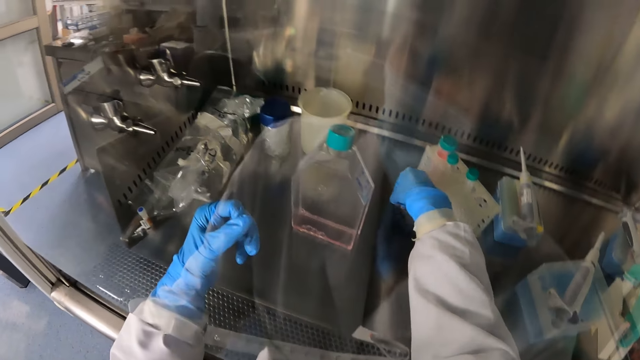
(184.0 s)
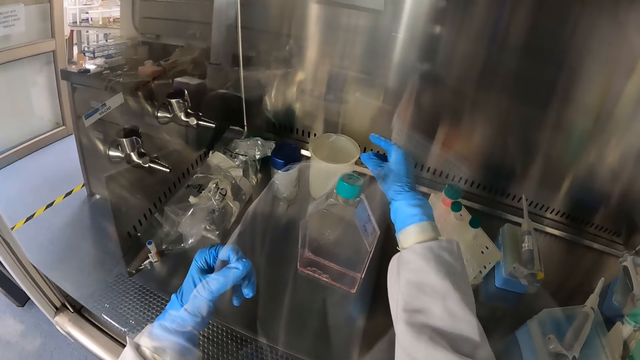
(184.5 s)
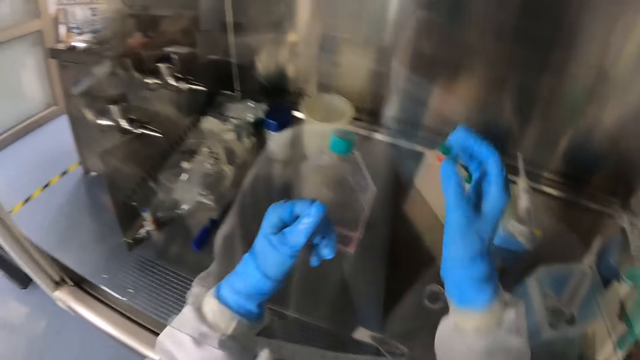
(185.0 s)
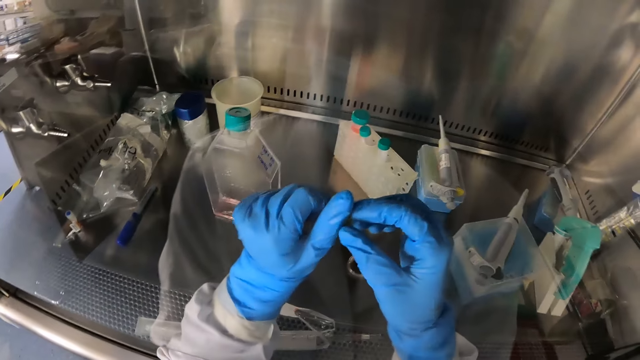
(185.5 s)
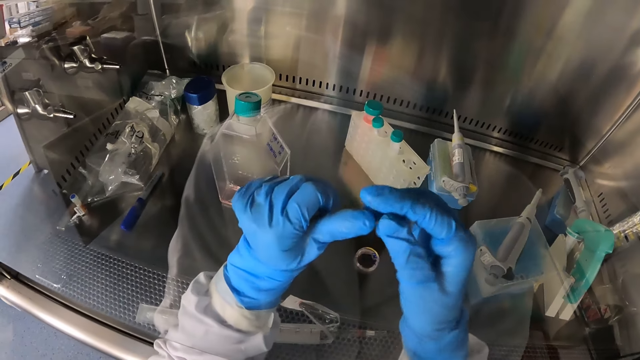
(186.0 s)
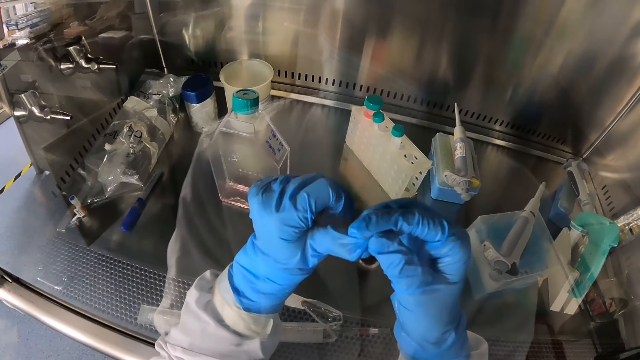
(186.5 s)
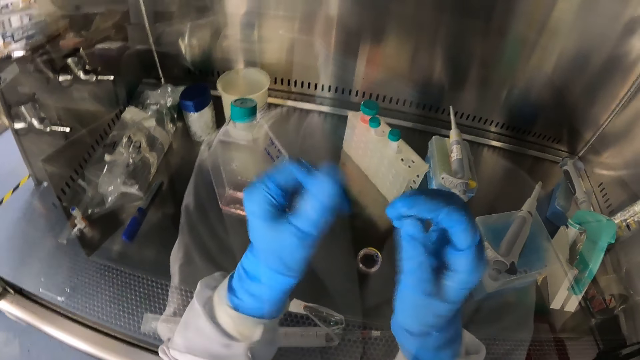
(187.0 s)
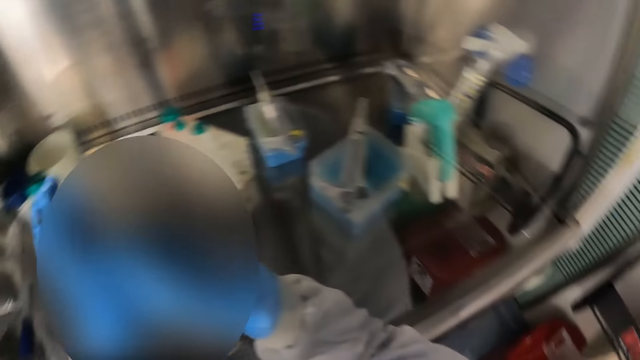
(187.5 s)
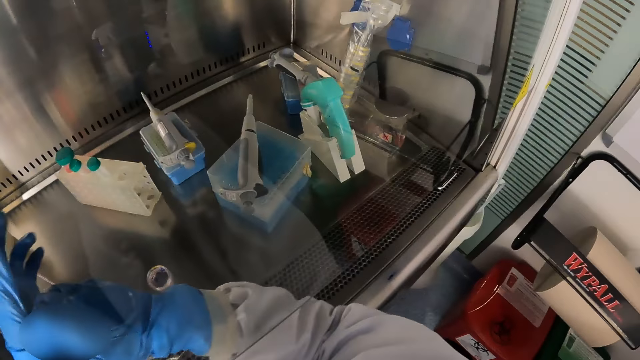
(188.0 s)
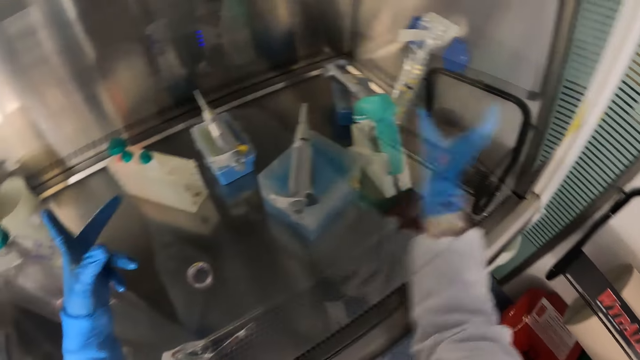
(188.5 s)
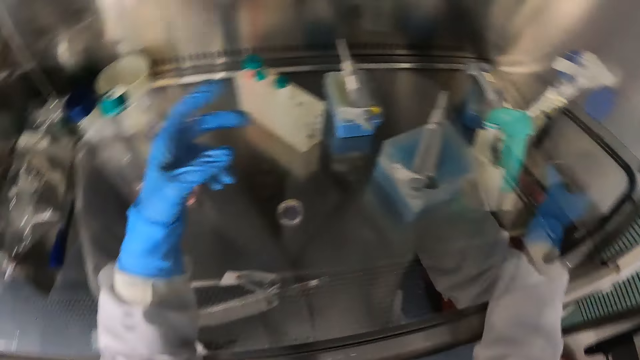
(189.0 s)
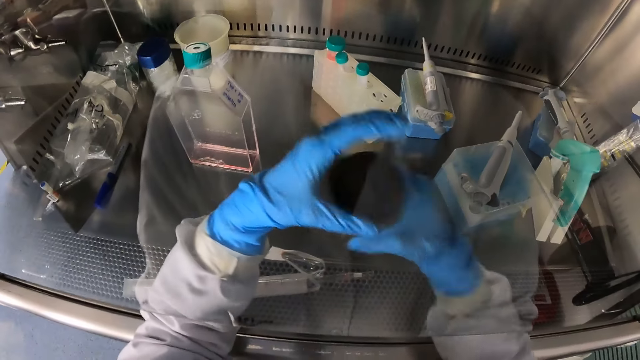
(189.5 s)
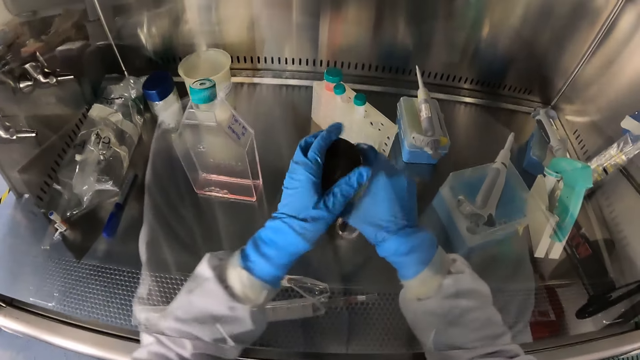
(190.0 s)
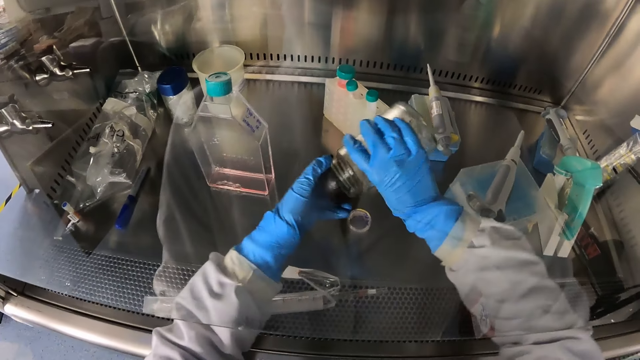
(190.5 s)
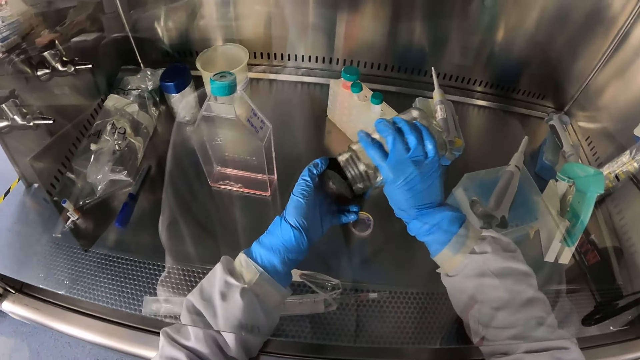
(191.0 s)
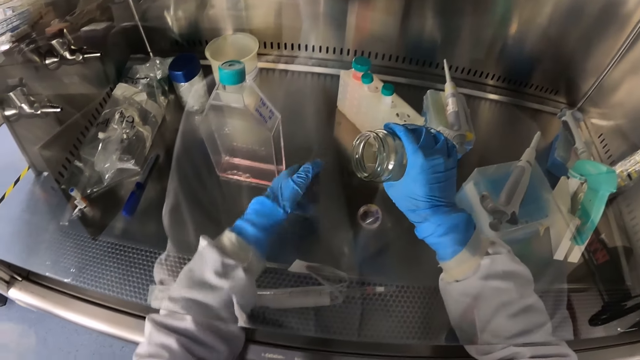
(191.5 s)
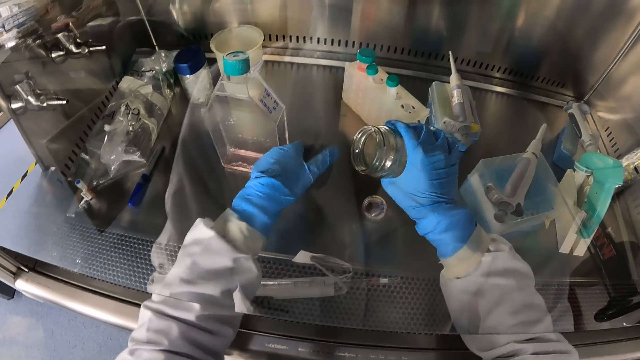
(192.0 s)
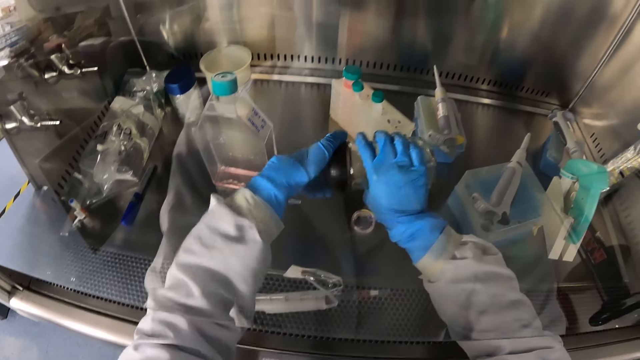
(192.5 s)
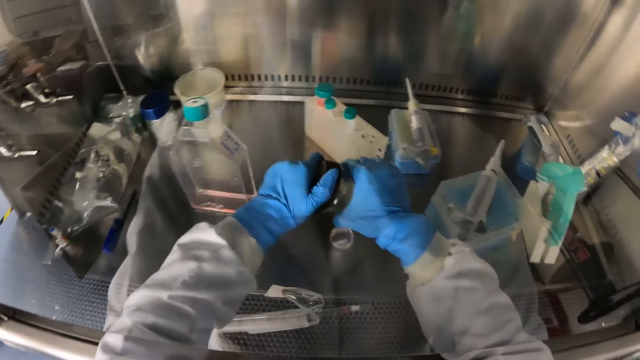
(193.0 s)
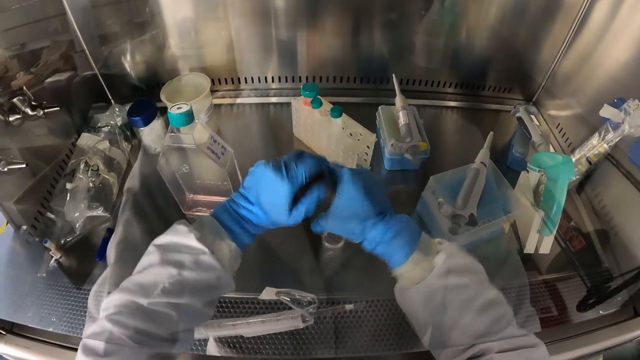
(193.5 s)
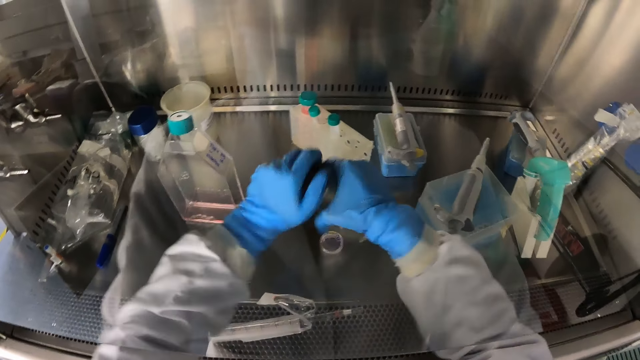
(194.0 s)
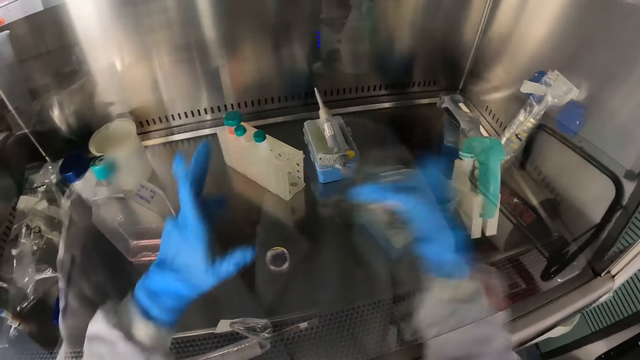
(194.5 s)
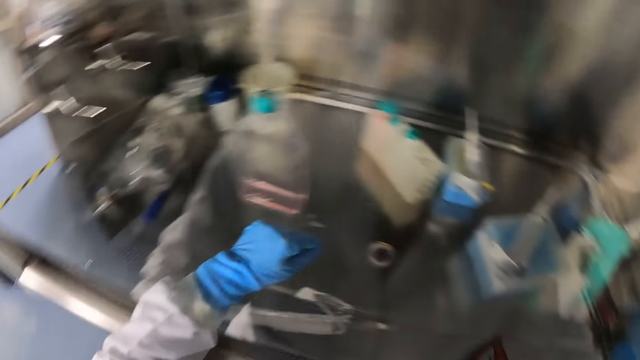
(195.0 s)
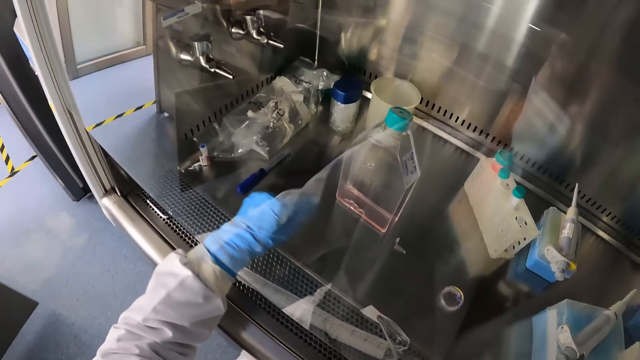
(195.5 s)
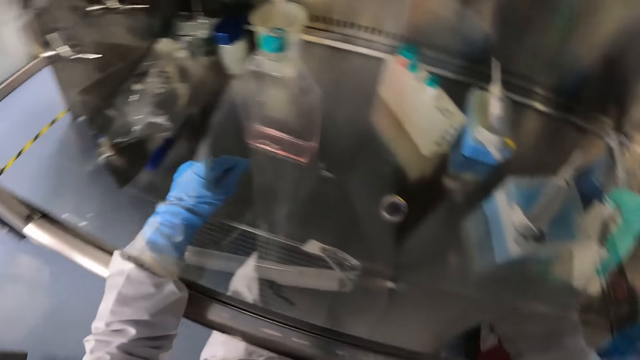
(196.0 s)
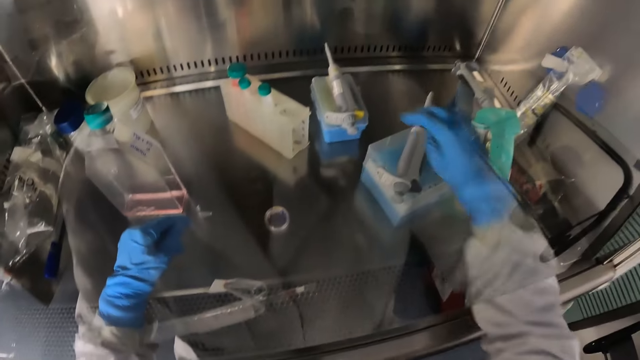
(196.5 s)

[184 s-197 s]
The camera wearer picks a paper. He drops the sample collector in the beaker with his gloved right hand. He adjusts his gloved hands. He touches the gloves. He picks a glass jar from the tray with his gloved left hand and opens the glass jar with his gloved left hand. He drops a sample collector from the glass jar on the tray with his gloved left hand. He closes the glass jar with his gloved left hand. He drops the glass jar on the tray with his gloved right hand.

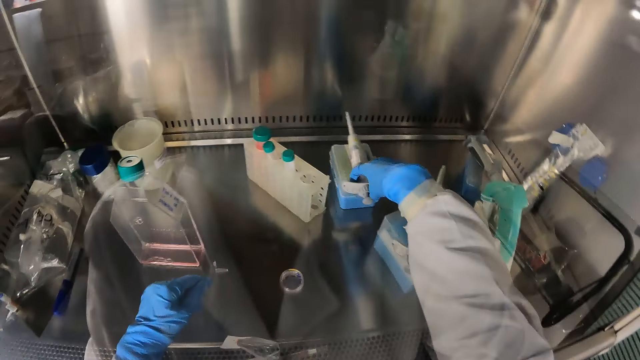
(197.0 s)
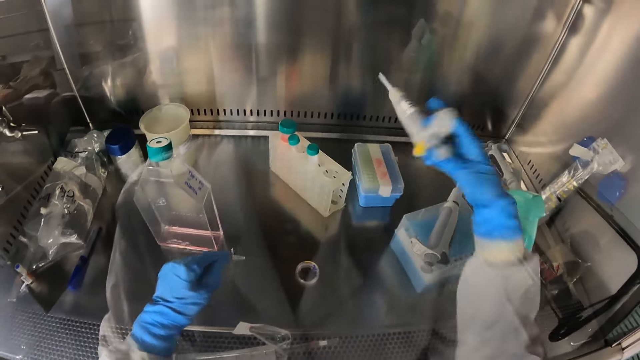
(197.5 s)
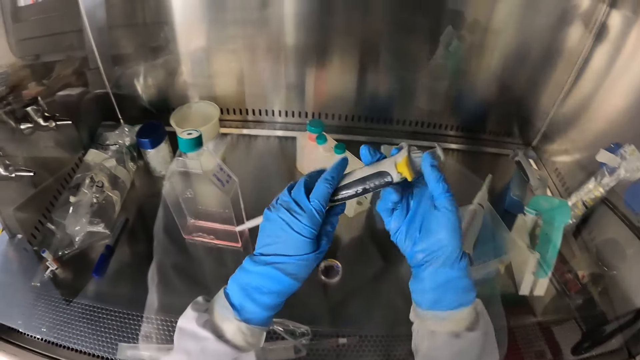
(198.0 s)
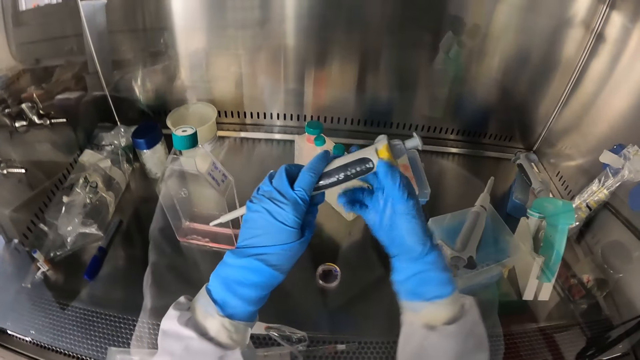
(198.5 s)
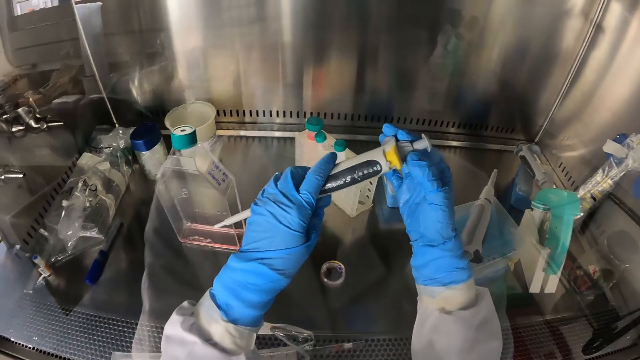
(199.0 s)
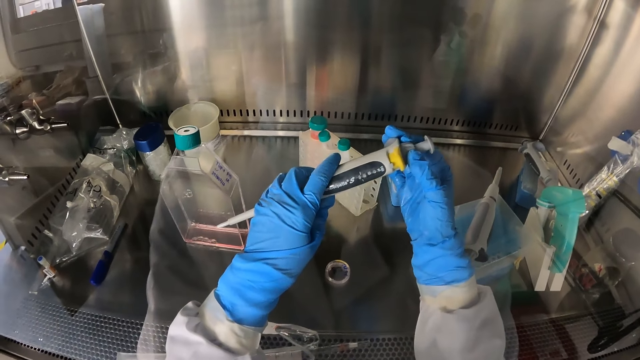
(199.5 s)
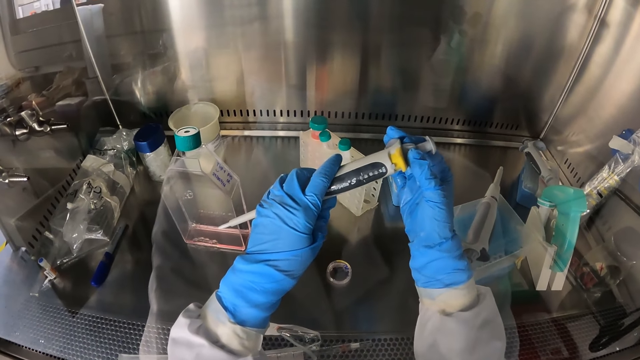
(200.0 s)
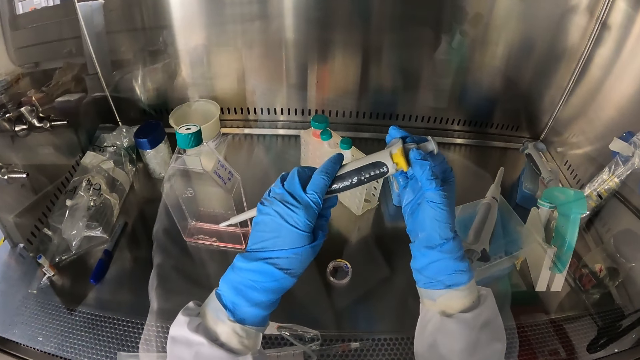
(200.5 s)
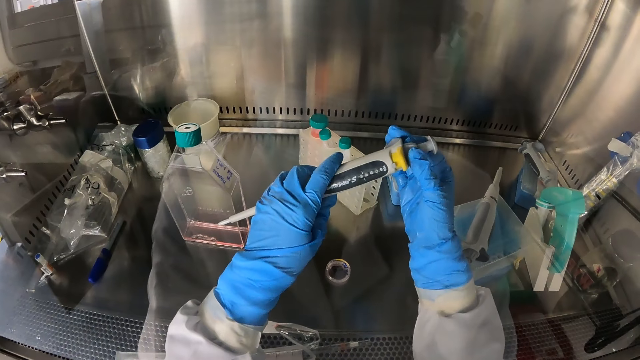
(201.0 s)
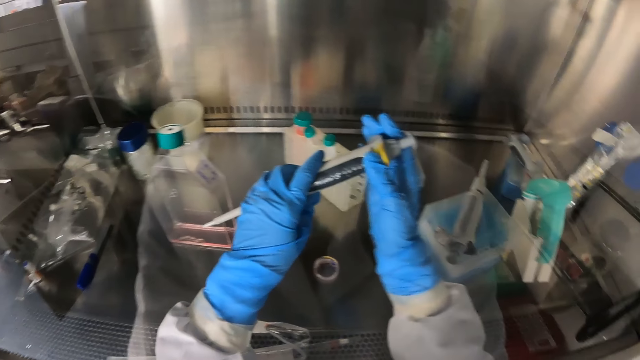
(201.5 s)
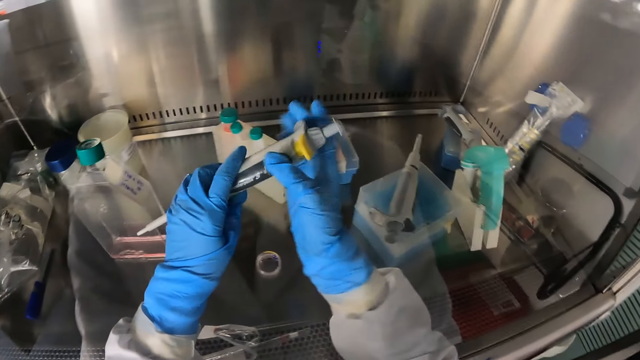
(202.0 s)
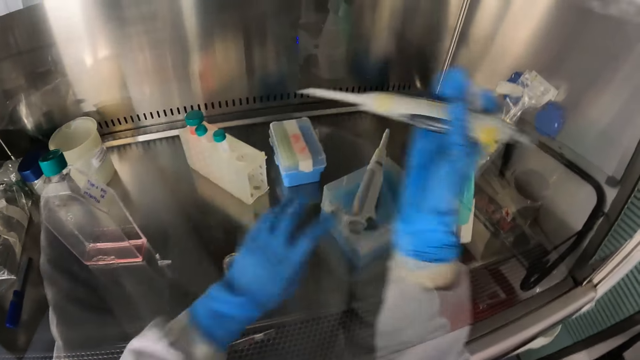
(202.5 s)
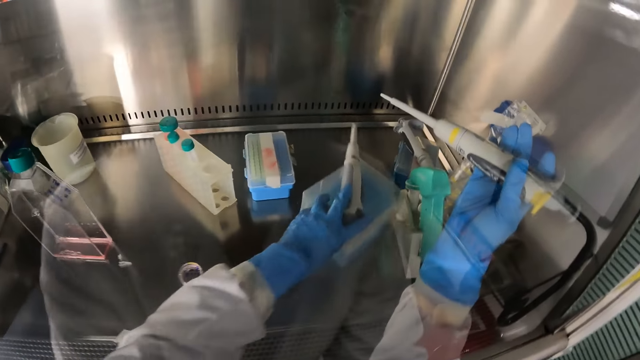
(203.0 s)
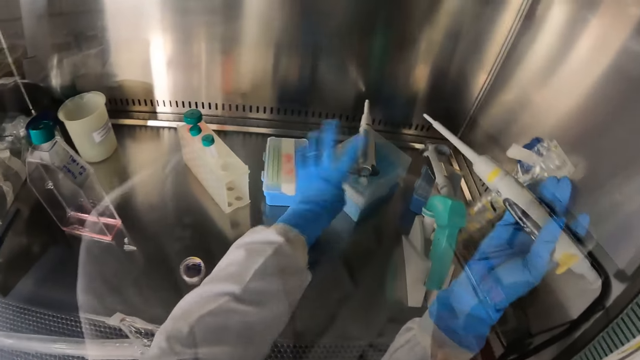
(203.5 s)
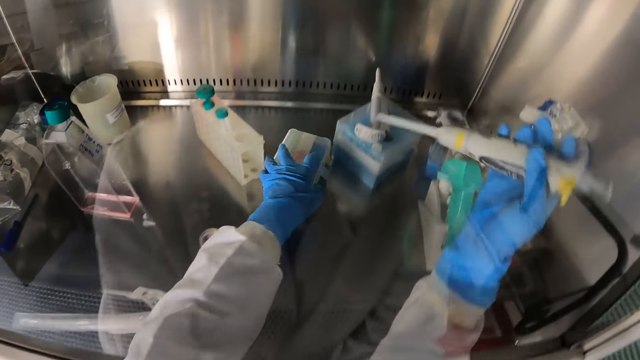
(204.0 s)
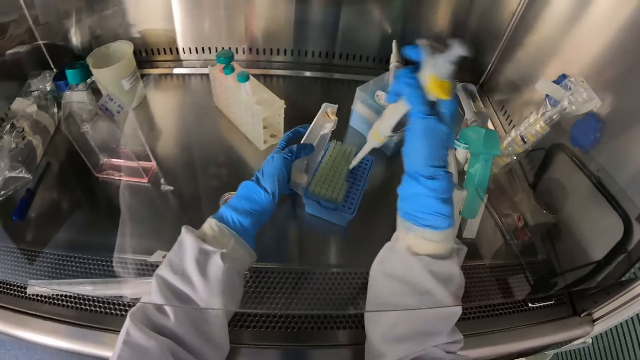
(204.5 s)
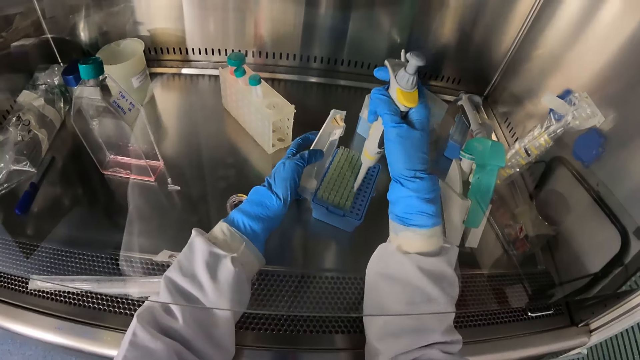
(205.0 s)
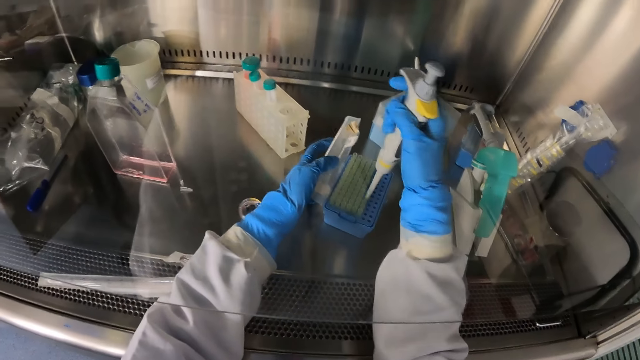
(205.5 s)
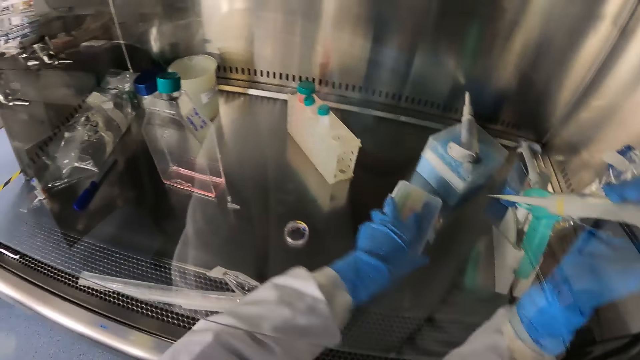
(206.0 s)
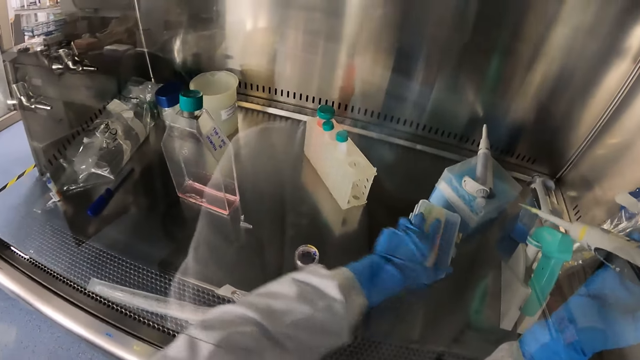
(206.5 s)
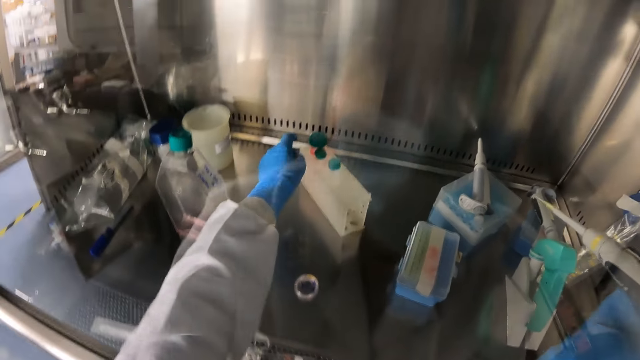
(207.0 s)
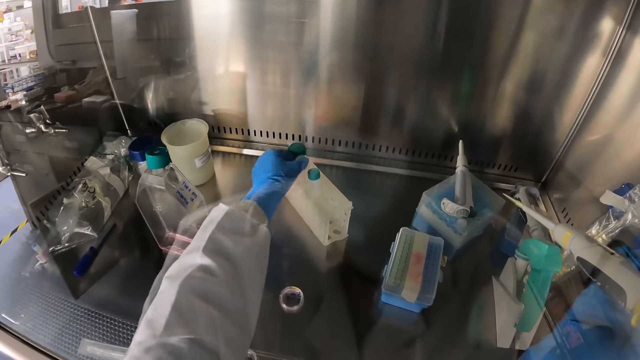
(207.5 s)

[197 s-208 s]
The camera wearer picks a micro pipette from a storage container with his gloved right hand. He adjusts the micro pipette with his gloved right hand. He pushes a big storage container on the tray with his gloved right hand. He pulls the small storage container on the tray with his gloved left hand. He opens the small storage container with his gloved left hand. He dips the micro pipette into a sample collector in the small storage container. He closes the small storage container with his gloved left hand.
